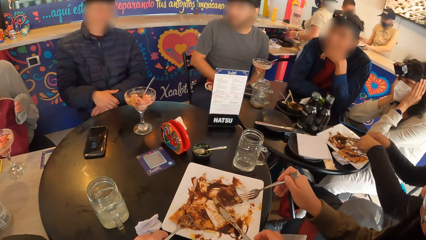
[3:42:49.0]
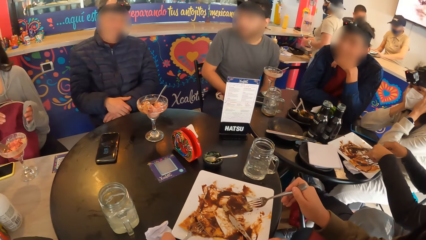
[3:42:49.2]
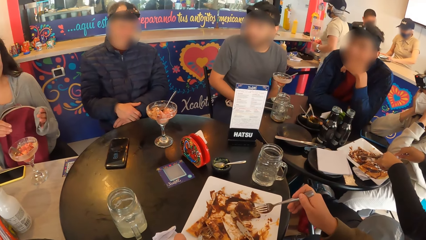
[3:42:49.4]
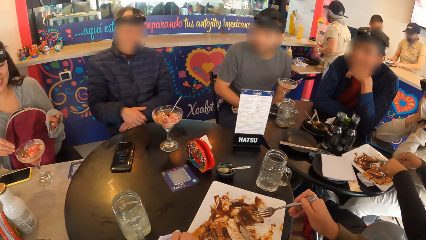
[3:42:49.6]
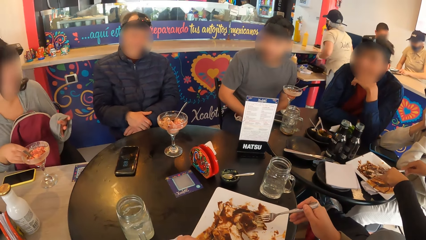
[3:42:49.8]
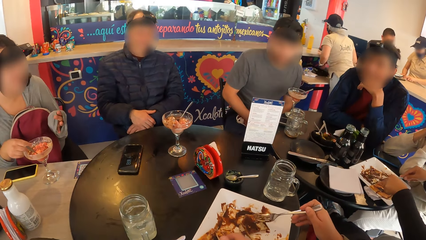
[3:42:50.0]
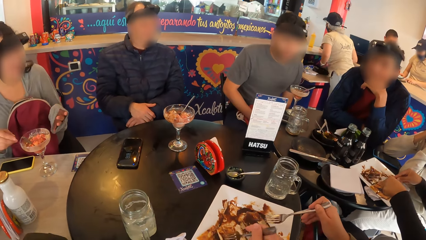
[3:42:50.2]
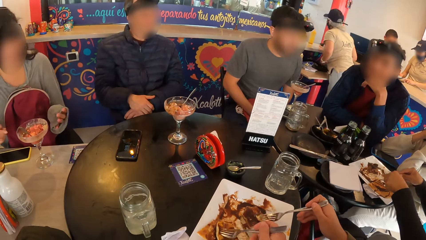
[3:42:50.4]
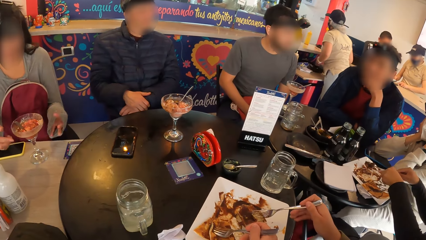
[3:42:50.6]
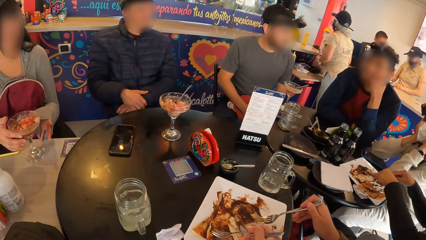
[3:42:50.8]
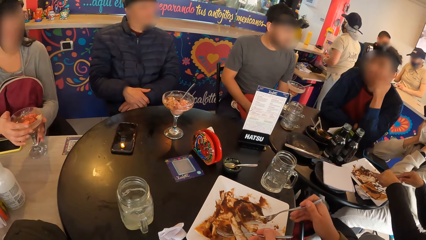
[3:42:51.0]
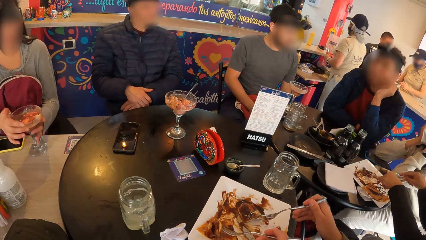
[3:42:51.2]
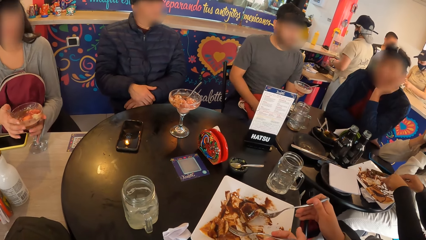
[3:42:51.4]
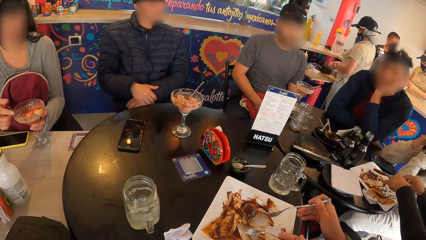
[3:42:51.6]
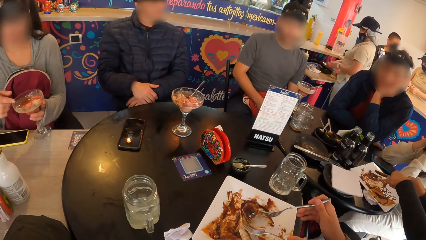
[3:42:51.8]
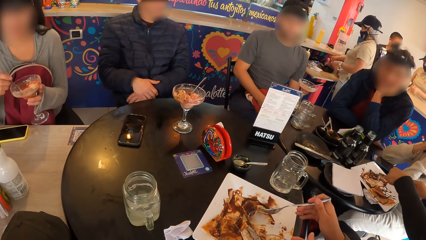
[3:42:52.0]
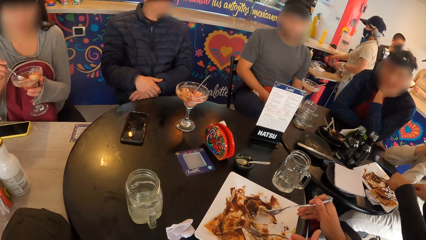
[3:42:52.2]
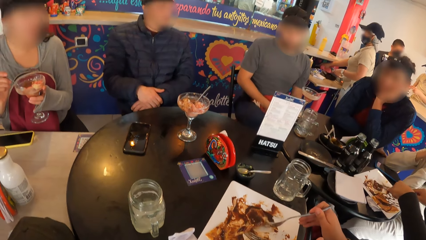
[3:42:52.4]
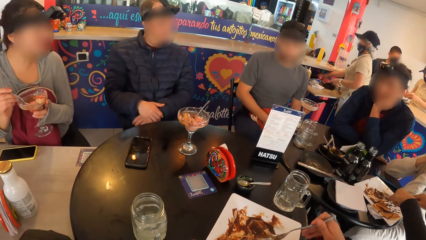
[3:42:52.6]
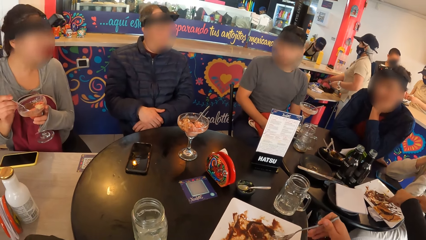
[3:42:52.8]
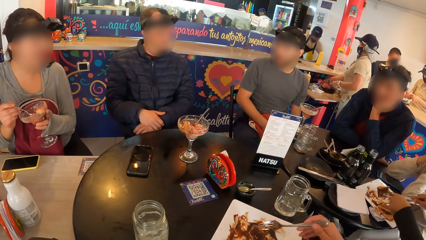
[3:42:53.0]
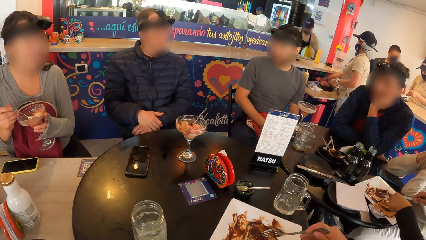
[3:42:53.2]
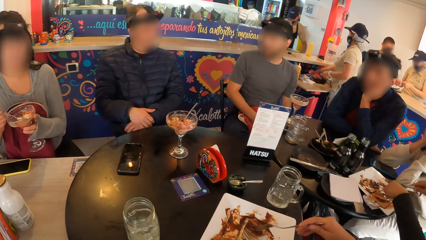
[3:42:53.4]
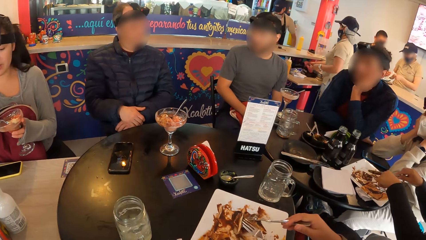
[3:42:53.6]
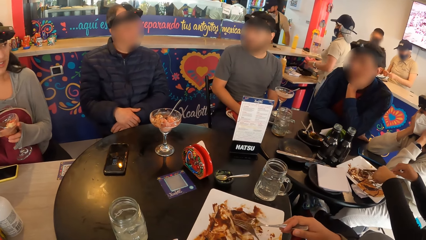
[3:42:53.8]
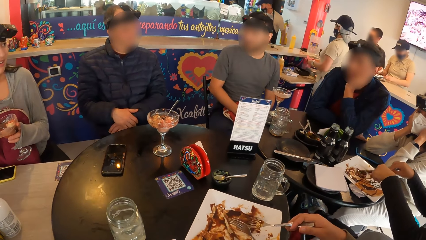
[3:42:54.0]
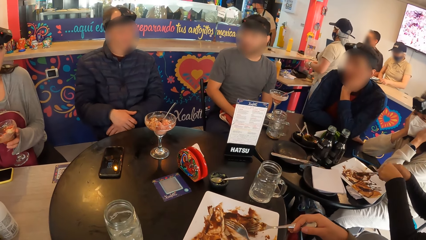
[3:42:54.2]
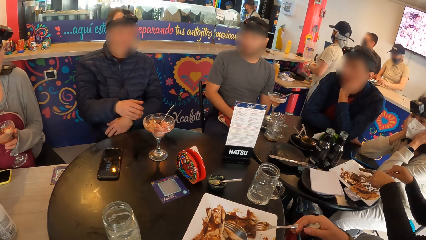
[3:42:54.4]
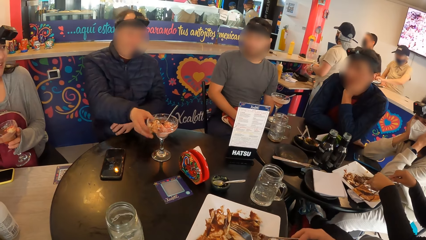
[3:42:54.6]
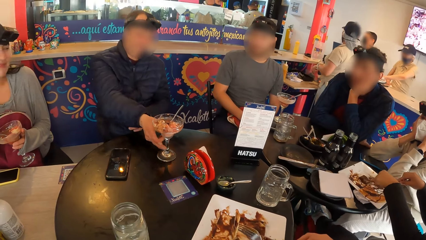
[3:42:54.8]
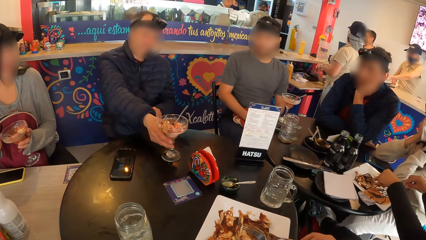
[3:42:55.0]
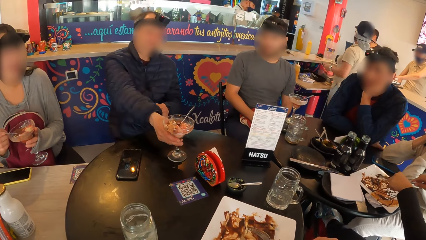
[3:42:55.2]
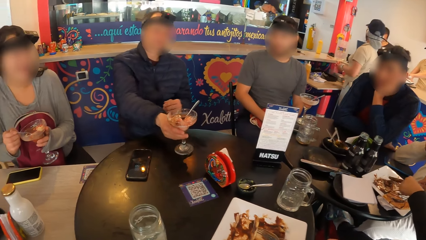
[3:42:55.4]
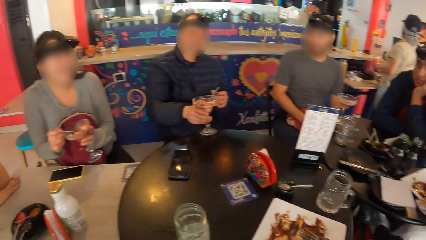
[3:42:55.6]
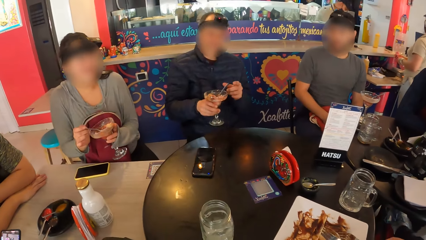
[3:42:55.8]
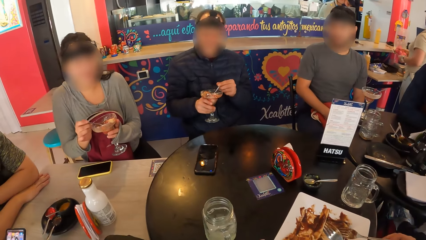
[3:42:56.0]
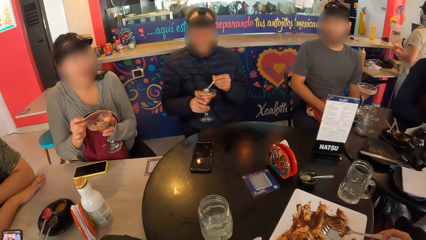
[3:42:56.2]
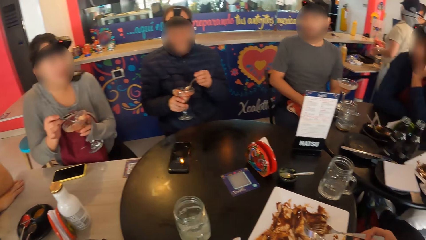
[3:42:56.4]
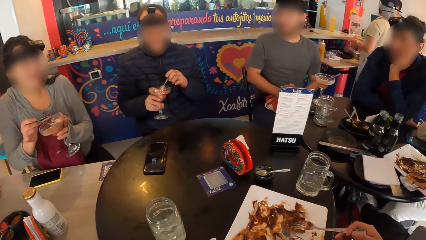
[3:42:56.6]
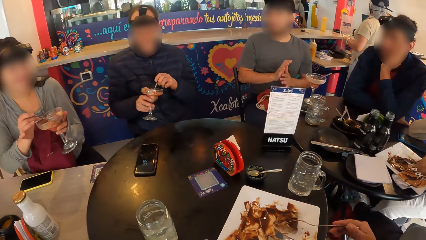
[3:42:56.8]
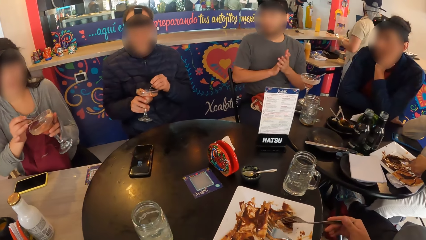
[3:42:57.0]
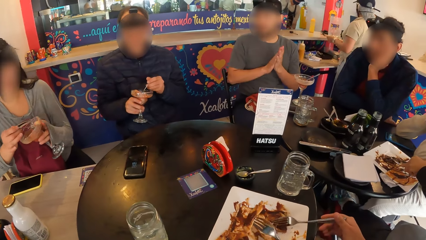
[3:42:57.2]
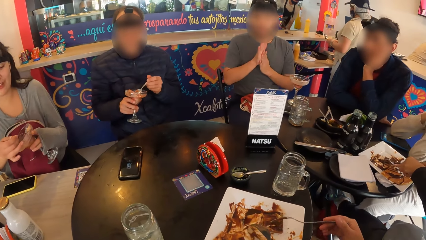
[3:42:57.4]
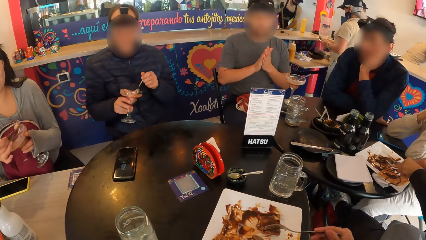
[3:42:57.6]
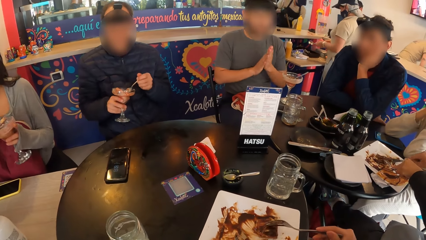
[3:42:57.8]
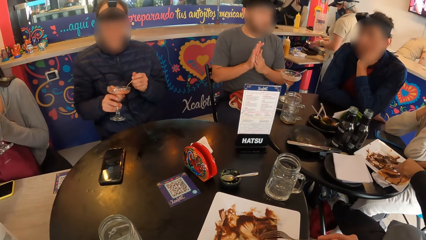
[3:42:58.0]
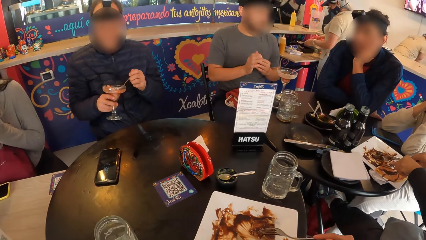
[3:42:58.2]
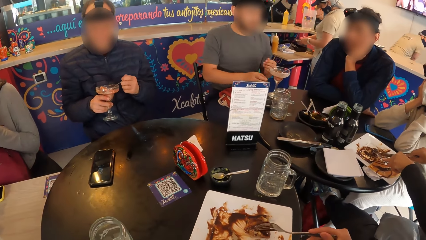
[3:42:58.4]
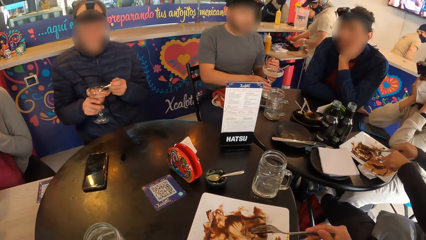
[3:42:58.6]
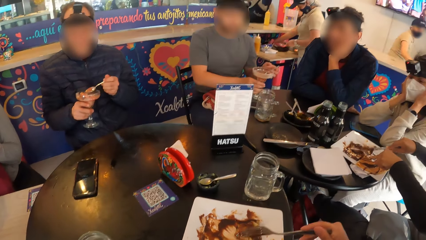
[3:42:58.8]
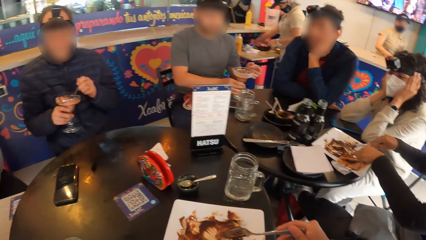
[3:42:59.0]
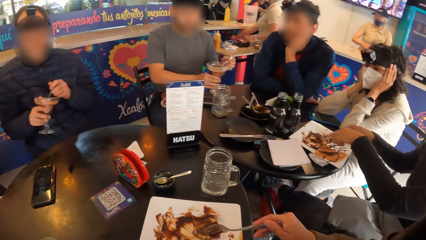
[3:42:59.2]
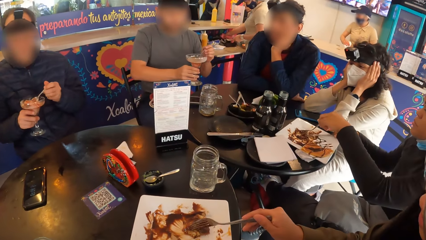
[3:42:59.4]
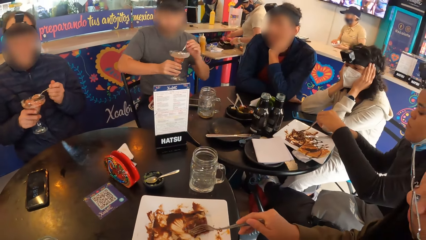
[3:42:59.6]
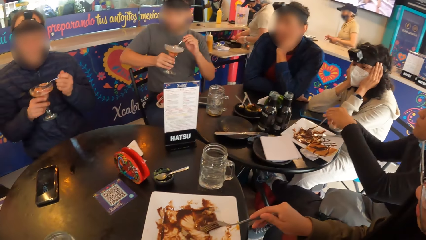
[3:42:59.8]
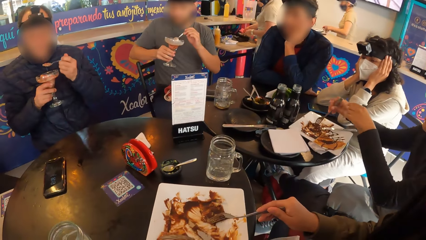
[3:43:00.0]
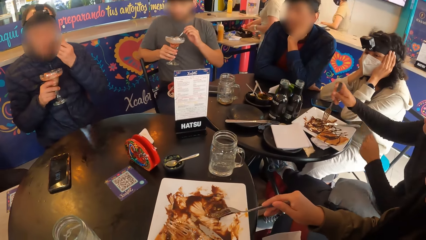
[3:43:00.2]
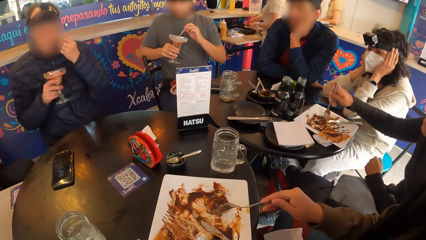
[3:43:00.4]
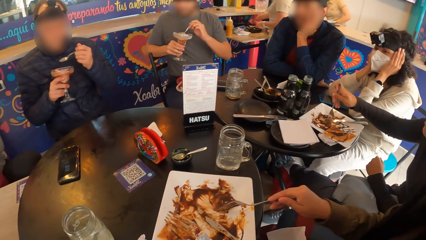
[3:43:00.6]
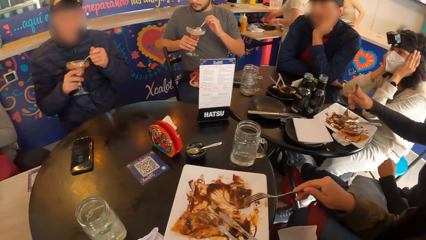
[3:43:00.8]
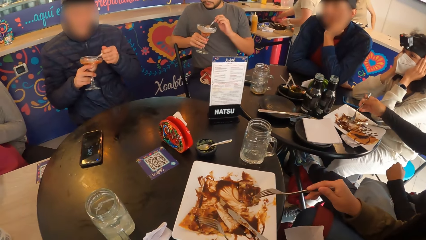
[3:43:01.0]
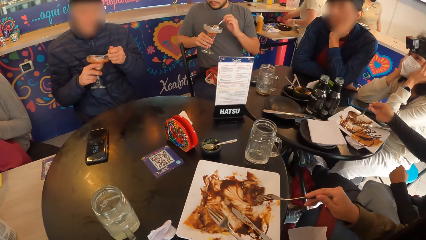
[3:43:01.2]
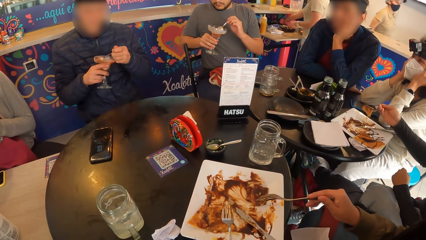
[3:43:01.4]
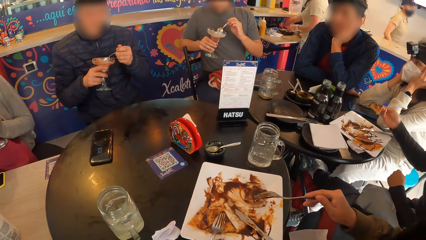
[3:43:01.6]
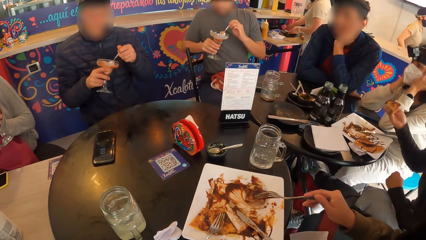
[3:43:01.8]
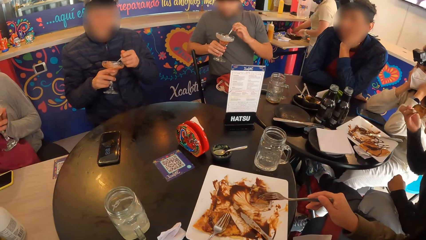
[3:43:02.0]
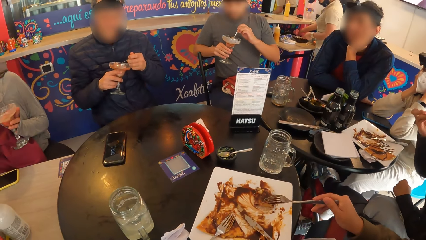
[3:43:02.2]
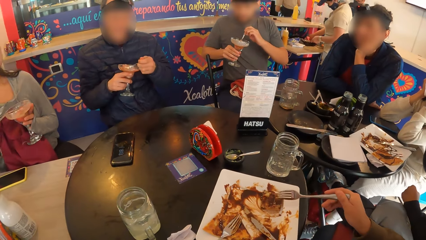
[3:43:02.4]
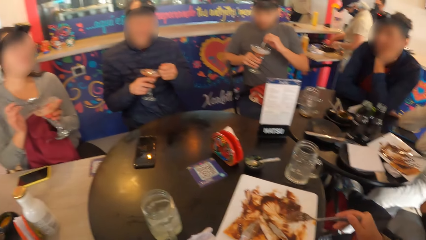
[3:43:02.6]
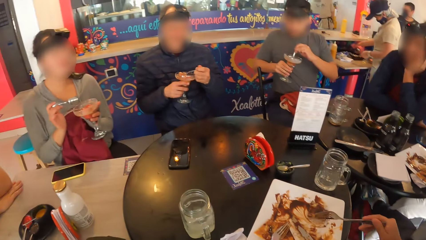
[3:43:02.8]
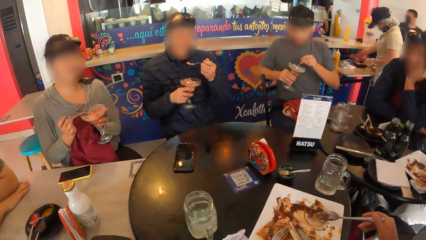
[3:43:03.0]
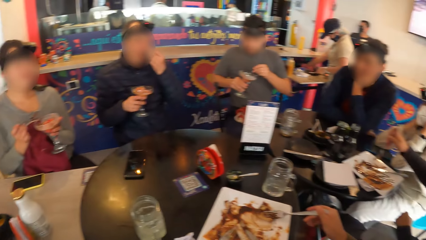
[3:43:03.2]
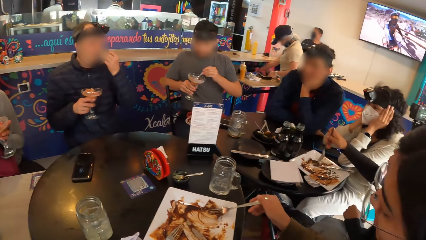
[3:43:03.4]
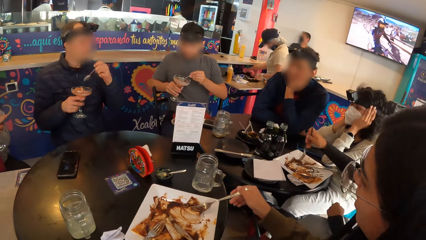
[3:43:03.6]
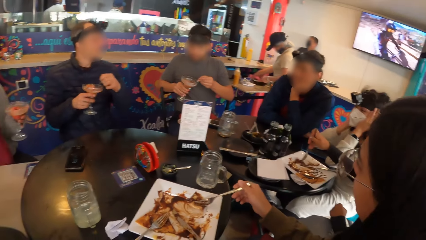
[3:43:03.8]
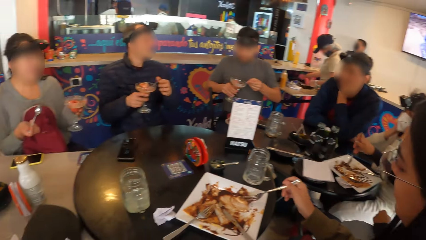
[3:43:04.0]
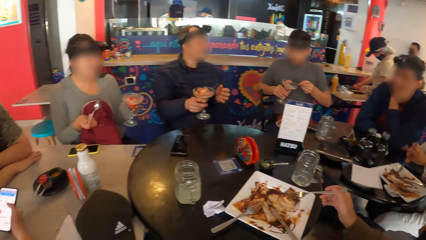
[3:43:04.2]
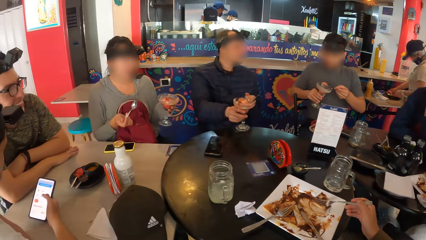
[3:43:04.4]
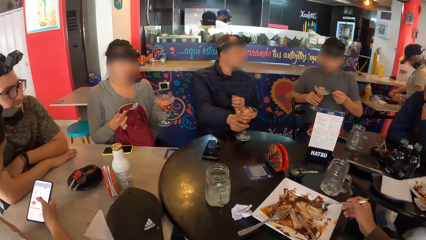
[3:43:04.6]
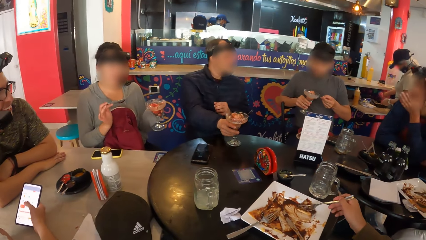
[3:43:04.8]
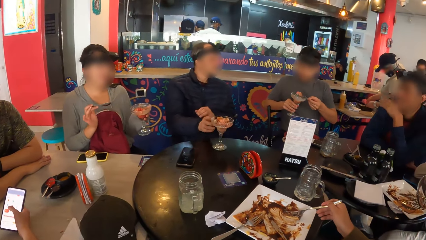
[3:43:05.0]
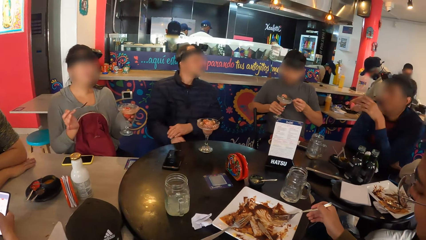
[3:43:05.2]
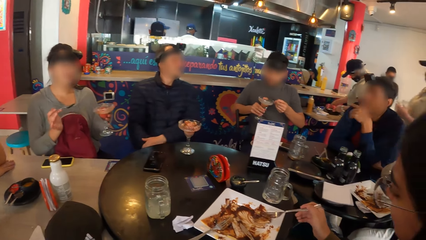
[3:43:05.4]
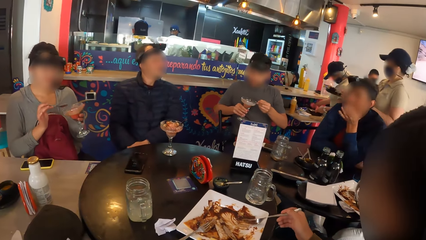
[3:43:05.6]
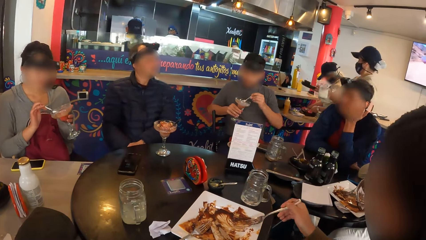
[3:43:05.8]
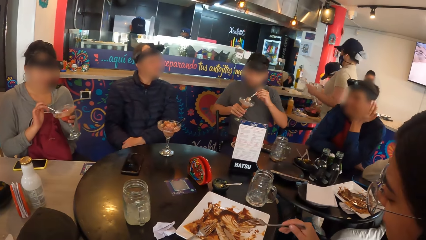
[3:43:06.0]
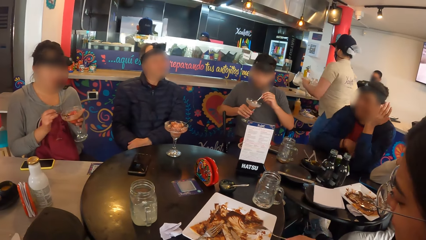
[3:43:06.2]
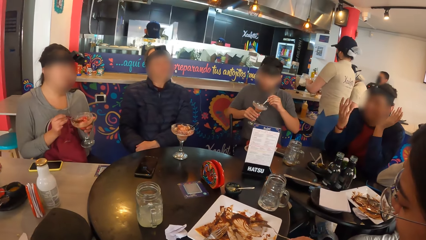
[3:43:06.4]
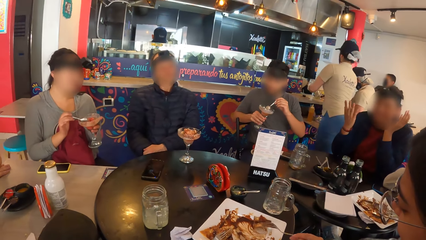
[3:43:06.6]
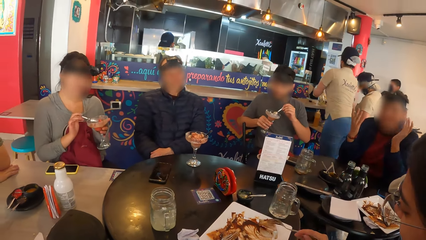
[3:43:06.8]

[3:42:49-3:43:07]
A woman picks the cup of ice-cream from the table with her left hand. A man picks the cup of ice-cream from the table with his right hand and takes the ice-cream with the spoon in his right hand. Another man picks the glass of ice-cream from the table with his right hand. The first man takes the ice-cream with the spoon in his left hand and drops the cup of ice cream on the table with his right hand.
